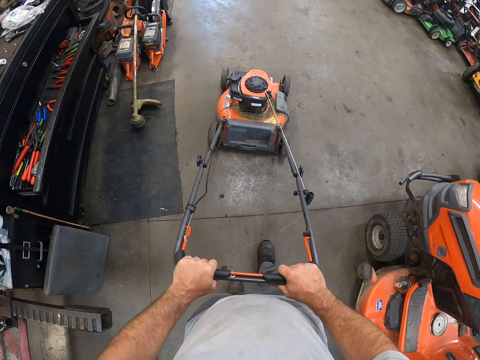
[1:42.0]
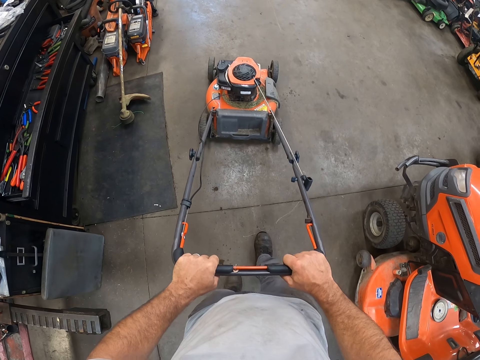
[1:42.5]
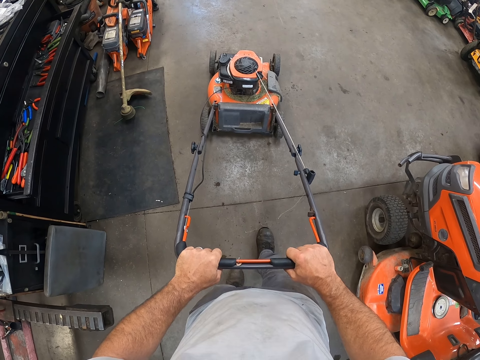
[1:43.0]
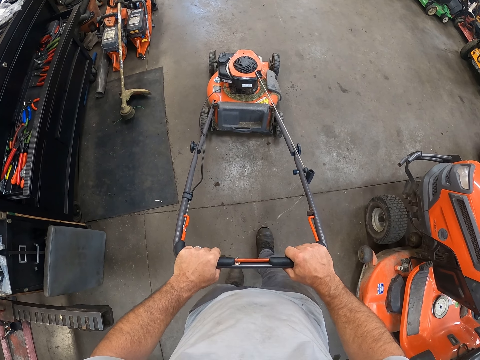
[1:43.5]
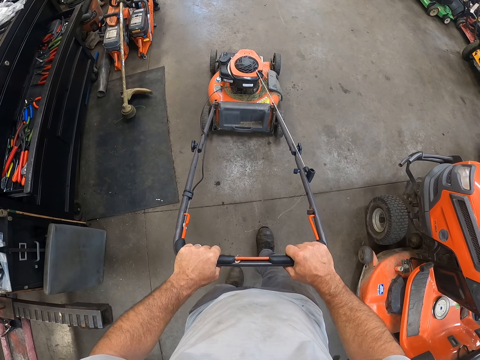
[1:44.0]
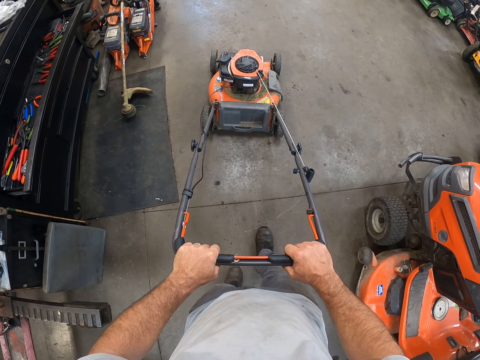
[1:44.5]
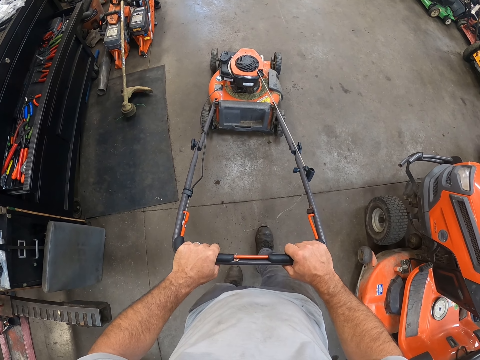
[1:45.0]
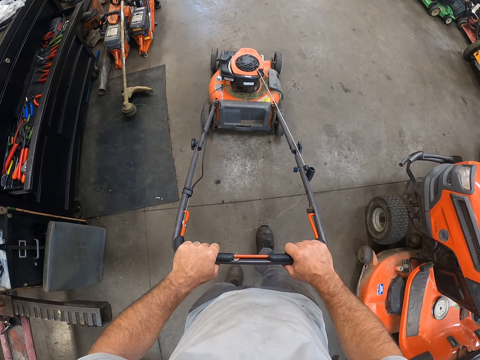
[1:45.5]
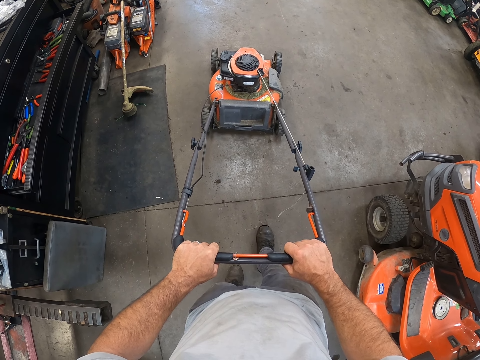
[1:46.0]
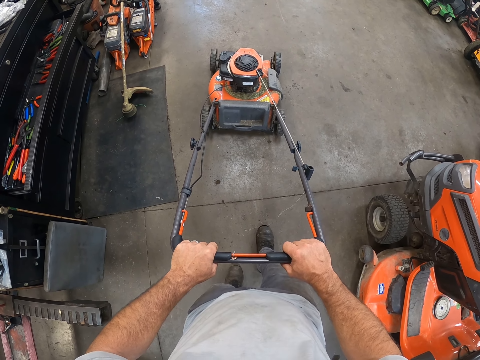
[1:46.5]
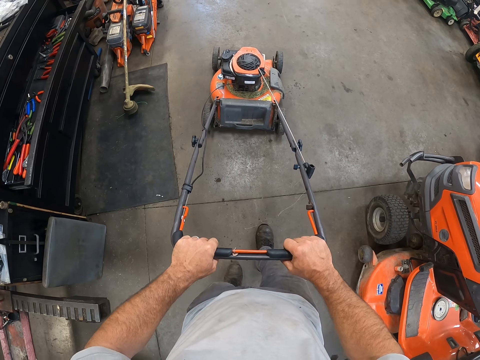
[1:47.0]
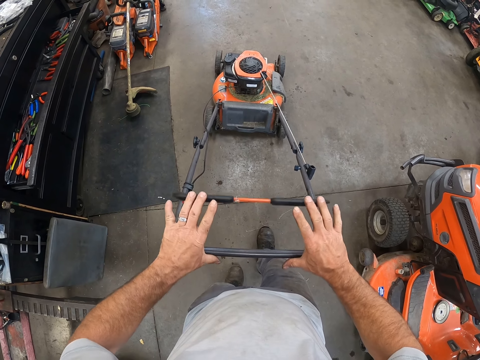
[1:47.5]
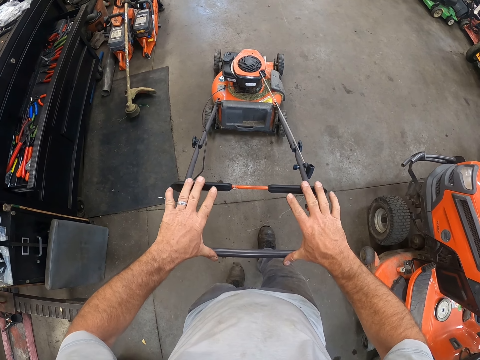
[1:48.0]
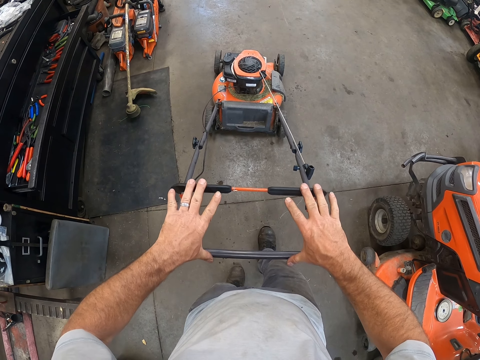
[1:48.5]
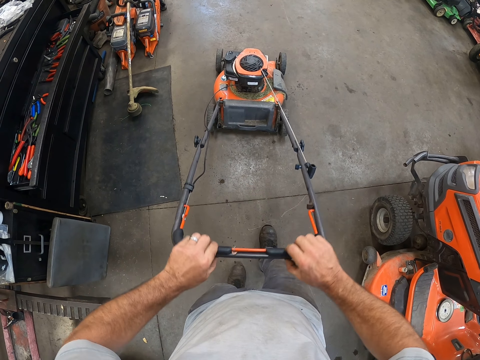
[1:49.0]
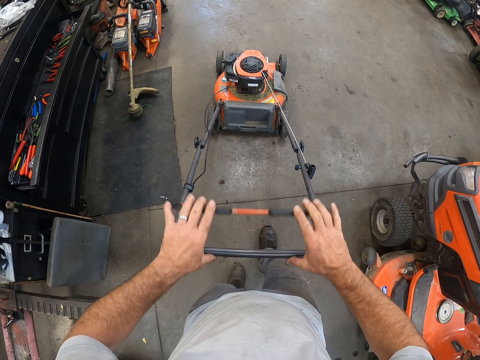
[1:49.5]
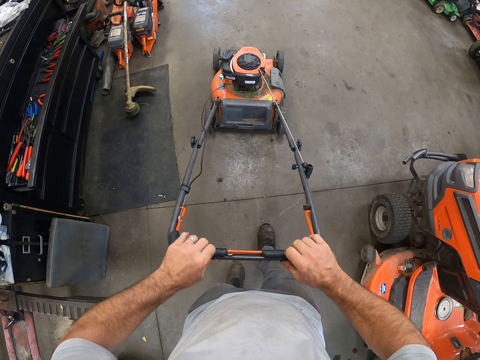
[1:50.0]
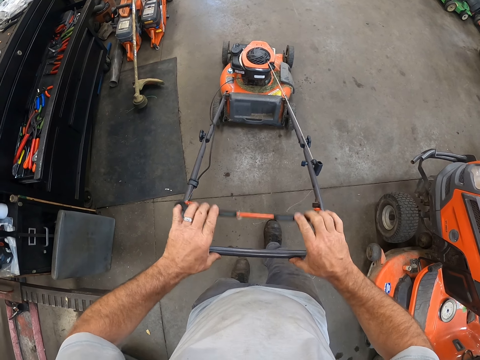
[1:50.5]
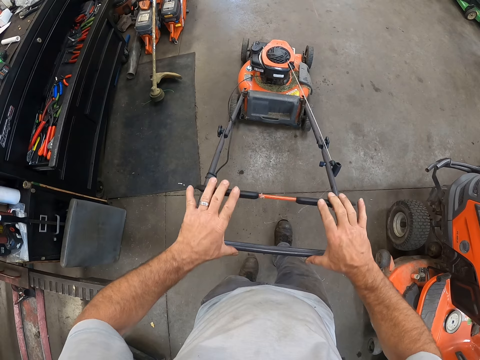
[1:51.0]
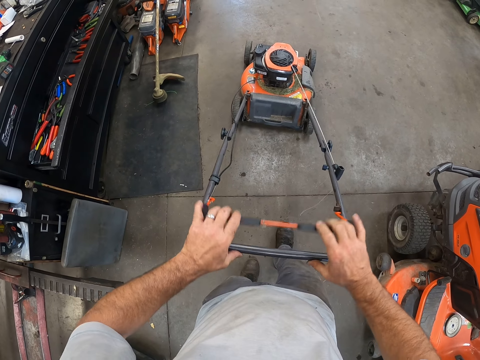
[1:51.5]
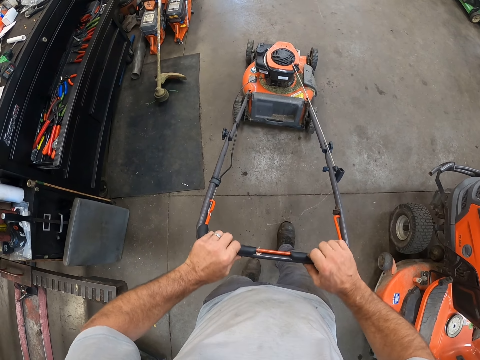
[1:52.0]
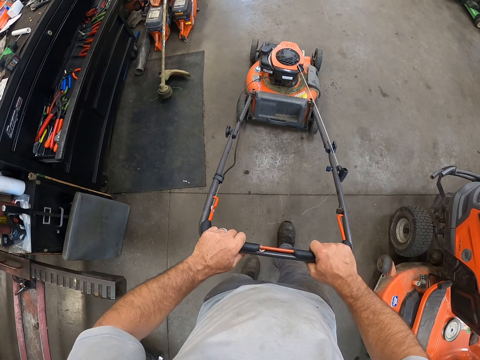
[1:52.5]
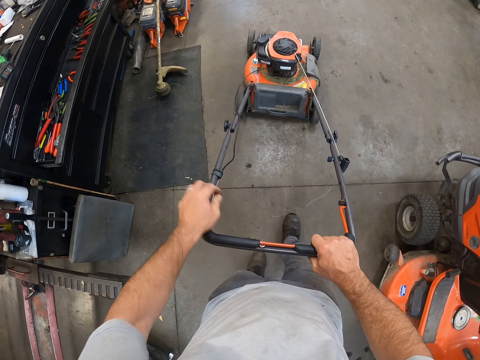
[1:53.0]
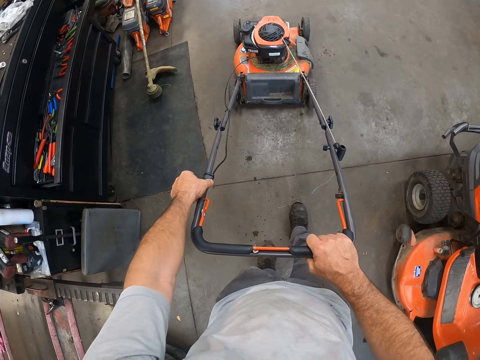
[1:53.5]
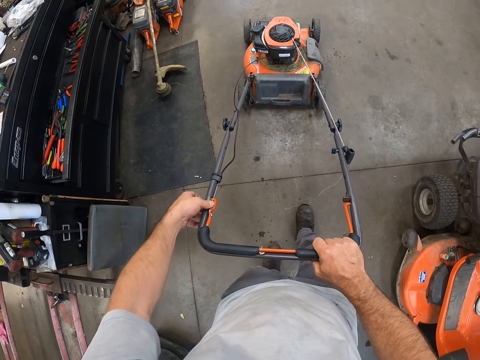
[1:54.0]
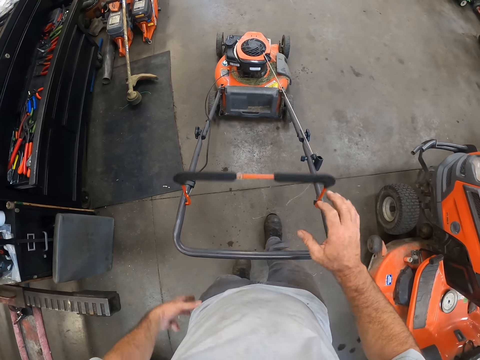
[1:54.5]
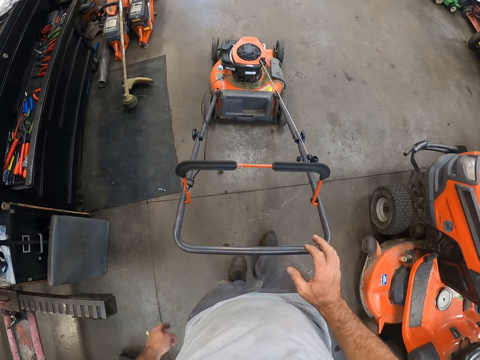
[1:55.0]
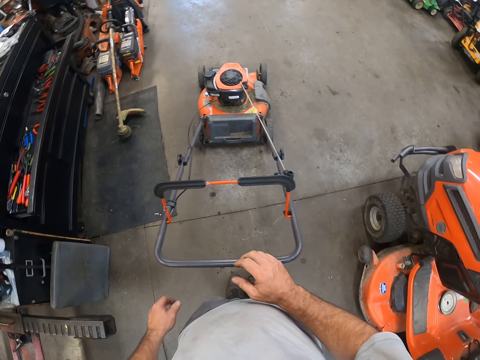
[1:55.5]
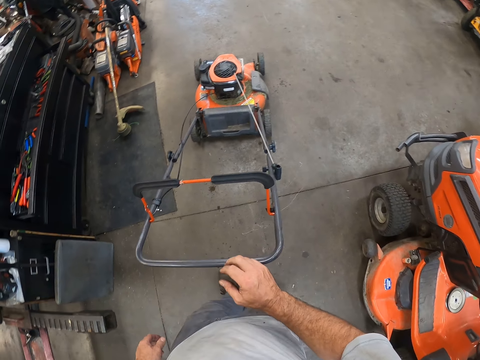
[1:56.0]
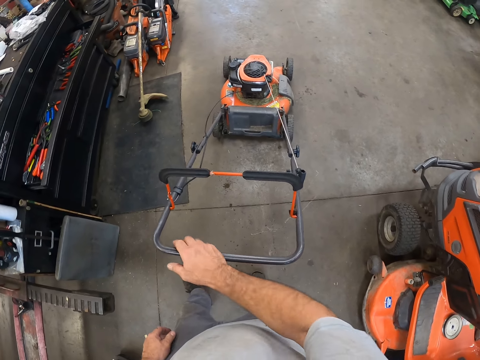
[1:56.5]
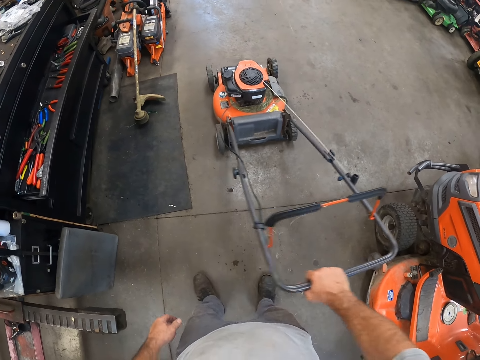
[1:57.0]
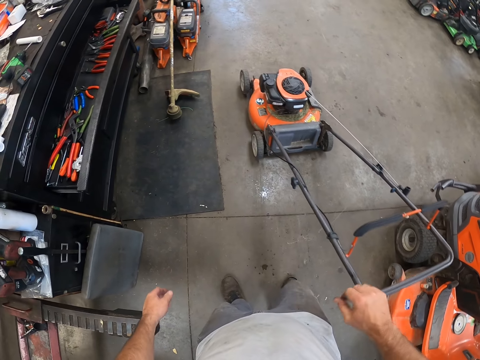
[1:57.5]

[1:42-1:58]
The camera wearer releases the handle of the mowing machine. He adjusts the starter lever with both his hands. He presses the handle of the mowing machine, releases the handle of the mowing machine, and presses the handle of the mowing machine. He swipes his left hand over the handle of the mowing machine. He releases the handle of the mowing machine. He lets go of the starter lever. He adjusts the starter lever with both his hands. He moves the mowing machine to the right with his right hand. He holds the lawn mower with his hand.
